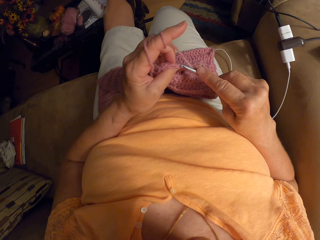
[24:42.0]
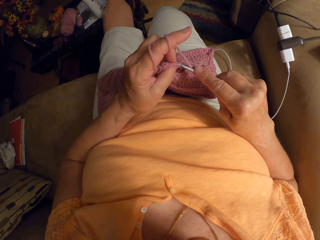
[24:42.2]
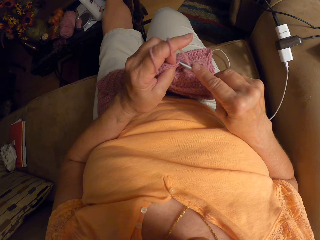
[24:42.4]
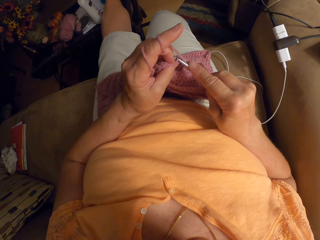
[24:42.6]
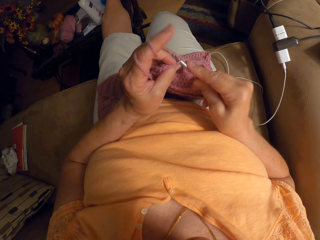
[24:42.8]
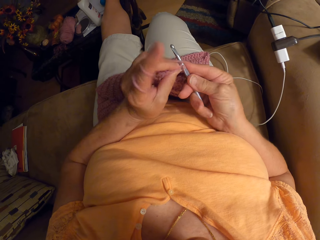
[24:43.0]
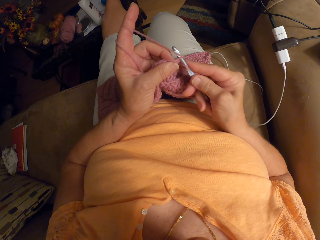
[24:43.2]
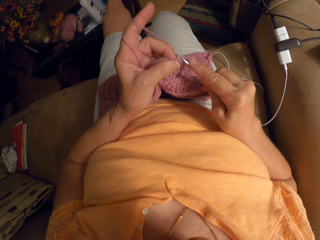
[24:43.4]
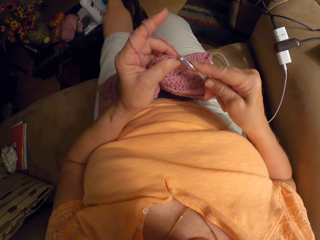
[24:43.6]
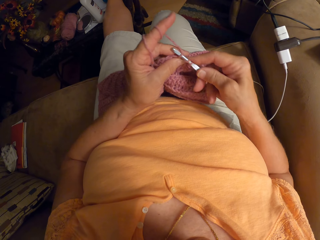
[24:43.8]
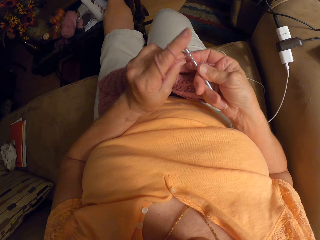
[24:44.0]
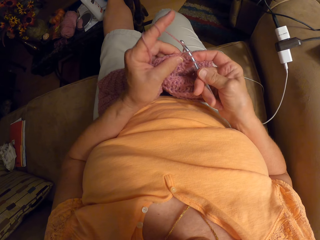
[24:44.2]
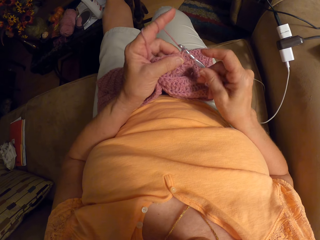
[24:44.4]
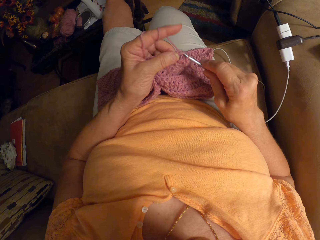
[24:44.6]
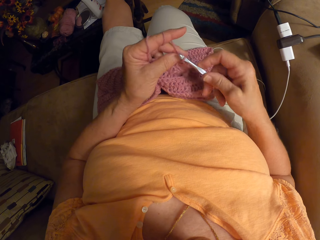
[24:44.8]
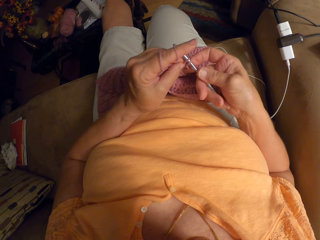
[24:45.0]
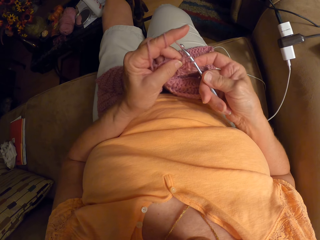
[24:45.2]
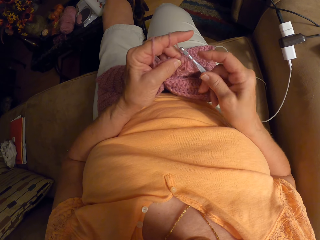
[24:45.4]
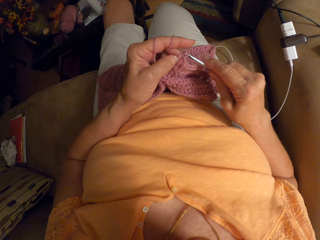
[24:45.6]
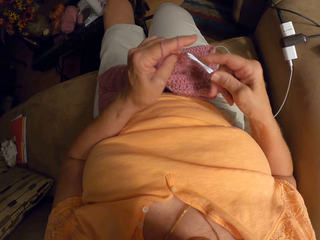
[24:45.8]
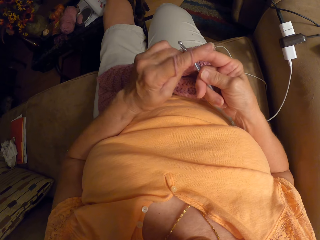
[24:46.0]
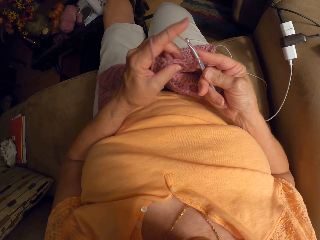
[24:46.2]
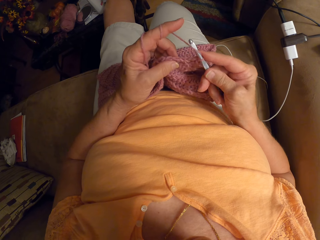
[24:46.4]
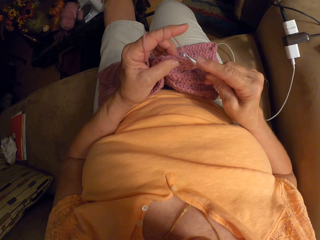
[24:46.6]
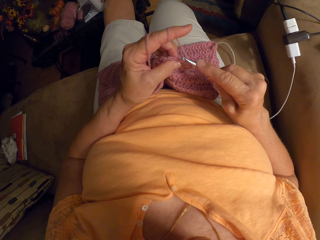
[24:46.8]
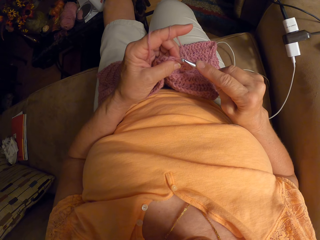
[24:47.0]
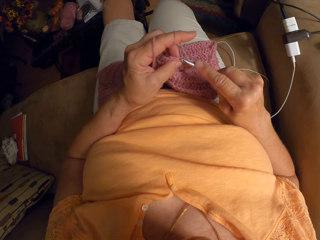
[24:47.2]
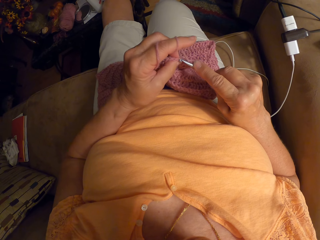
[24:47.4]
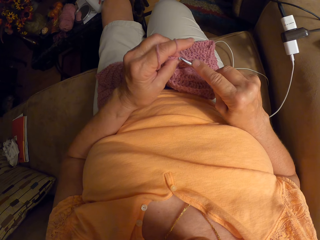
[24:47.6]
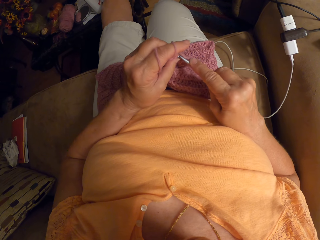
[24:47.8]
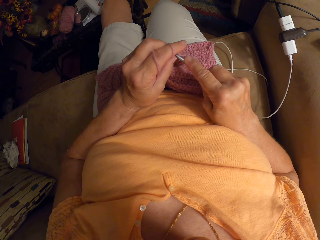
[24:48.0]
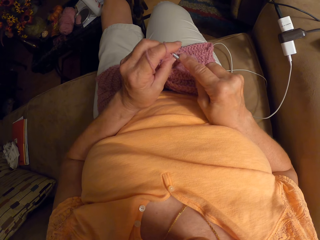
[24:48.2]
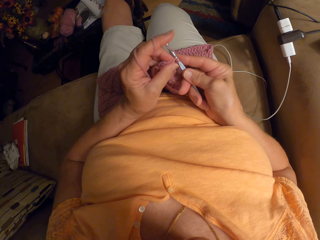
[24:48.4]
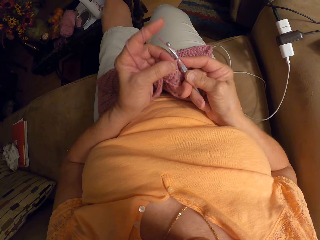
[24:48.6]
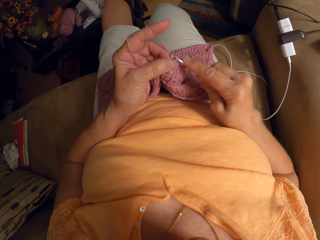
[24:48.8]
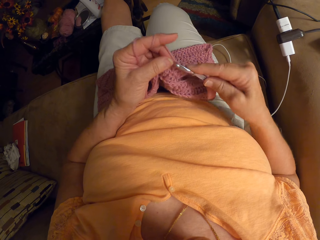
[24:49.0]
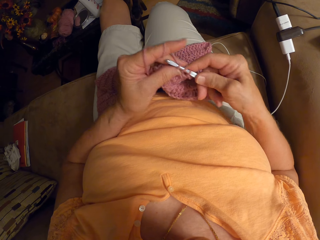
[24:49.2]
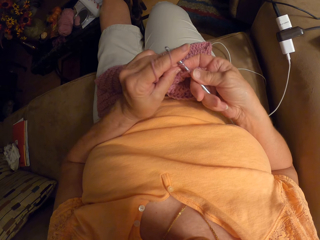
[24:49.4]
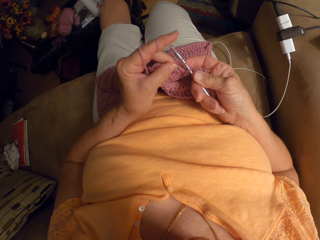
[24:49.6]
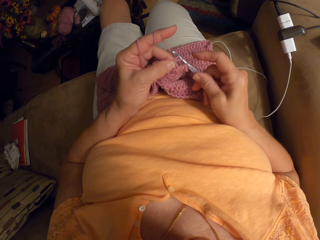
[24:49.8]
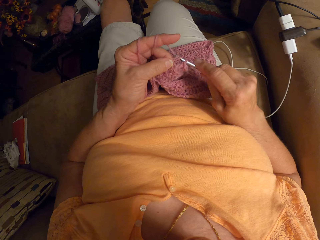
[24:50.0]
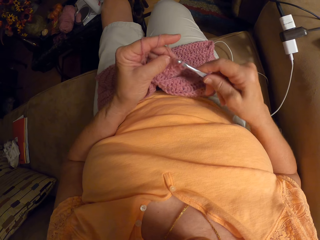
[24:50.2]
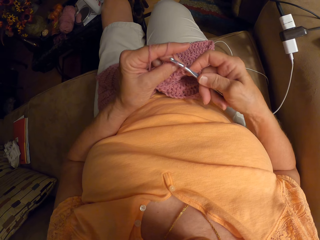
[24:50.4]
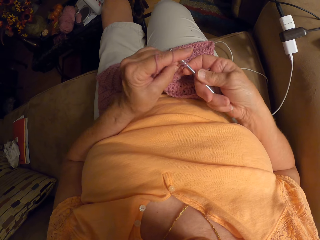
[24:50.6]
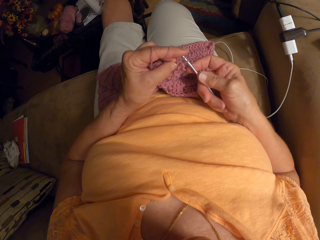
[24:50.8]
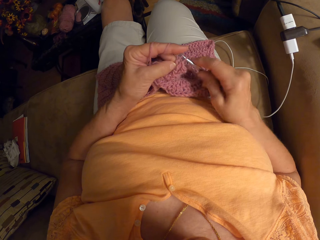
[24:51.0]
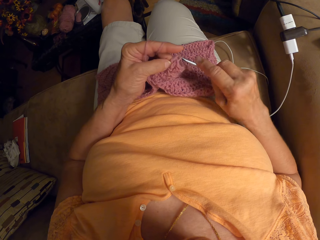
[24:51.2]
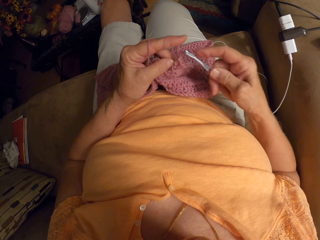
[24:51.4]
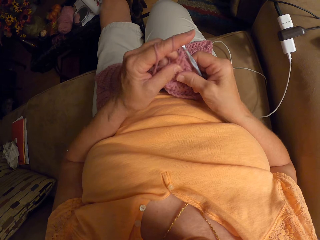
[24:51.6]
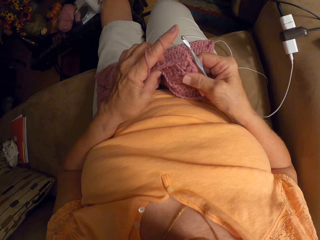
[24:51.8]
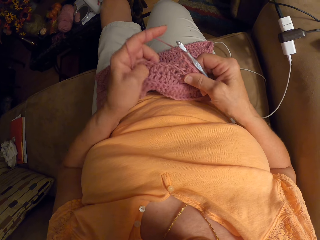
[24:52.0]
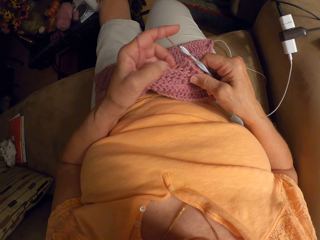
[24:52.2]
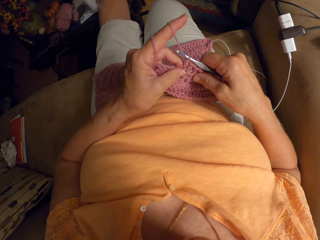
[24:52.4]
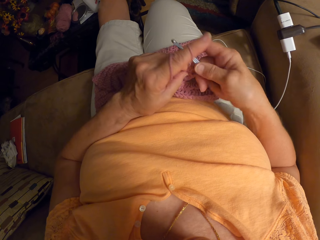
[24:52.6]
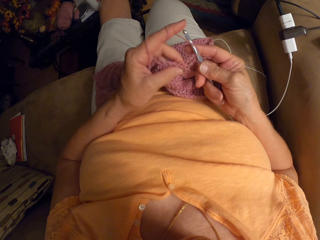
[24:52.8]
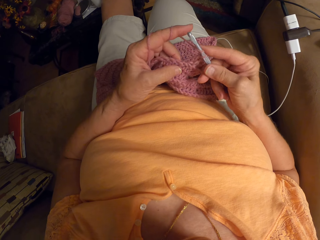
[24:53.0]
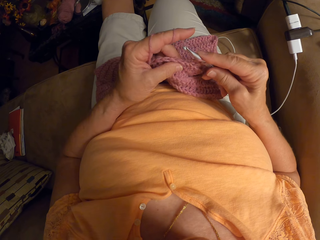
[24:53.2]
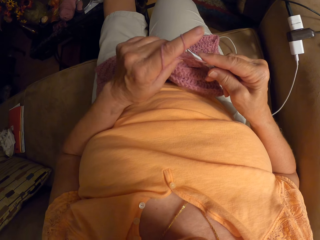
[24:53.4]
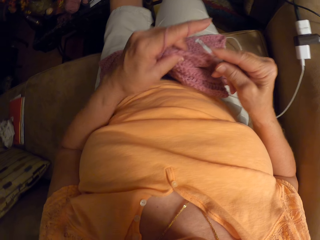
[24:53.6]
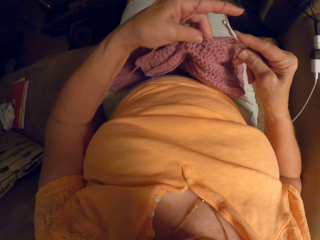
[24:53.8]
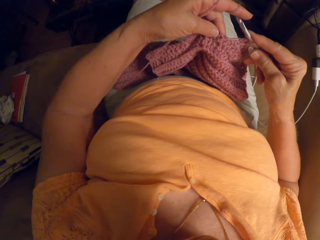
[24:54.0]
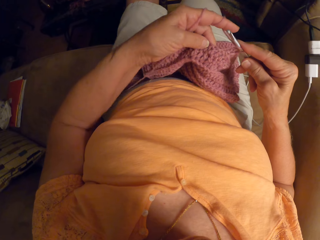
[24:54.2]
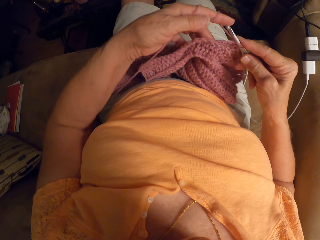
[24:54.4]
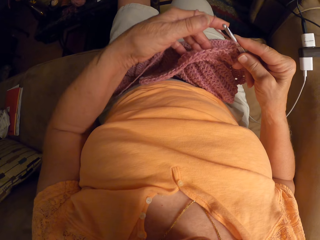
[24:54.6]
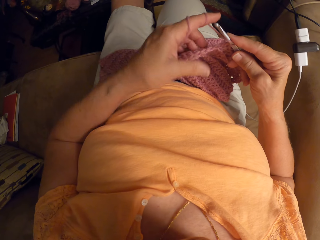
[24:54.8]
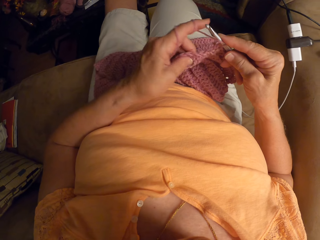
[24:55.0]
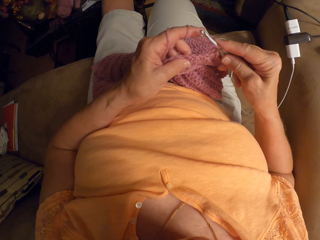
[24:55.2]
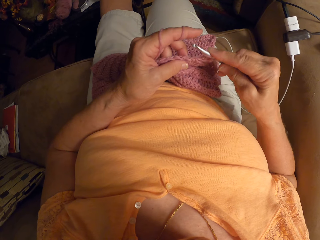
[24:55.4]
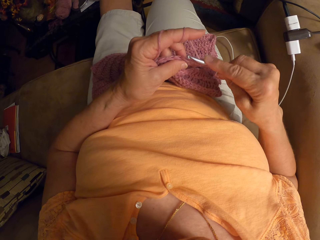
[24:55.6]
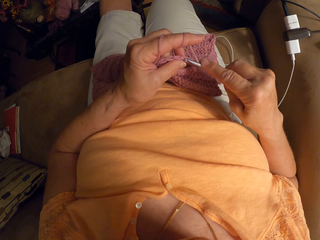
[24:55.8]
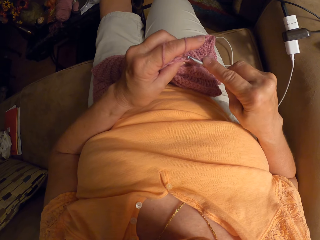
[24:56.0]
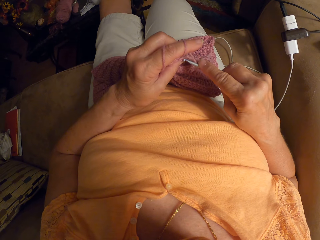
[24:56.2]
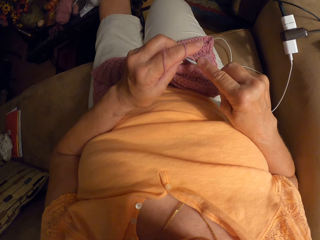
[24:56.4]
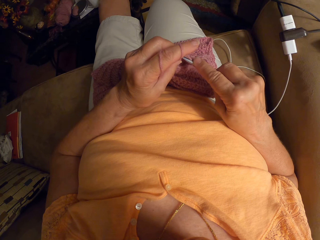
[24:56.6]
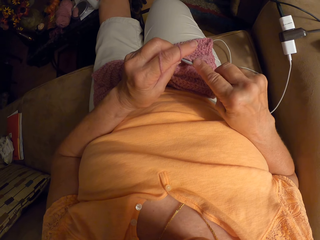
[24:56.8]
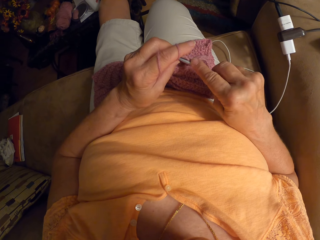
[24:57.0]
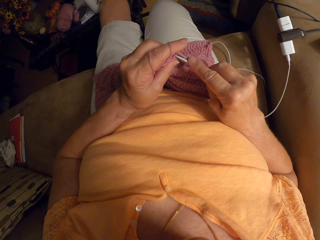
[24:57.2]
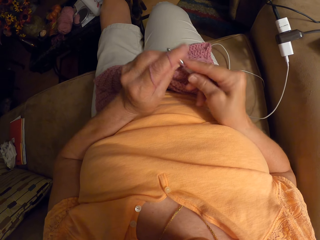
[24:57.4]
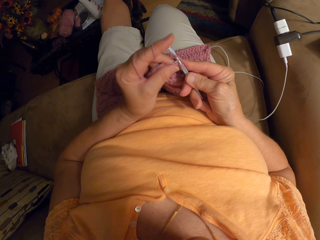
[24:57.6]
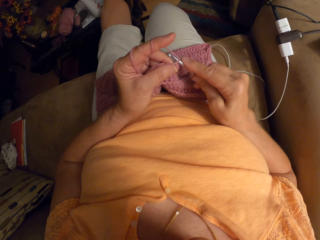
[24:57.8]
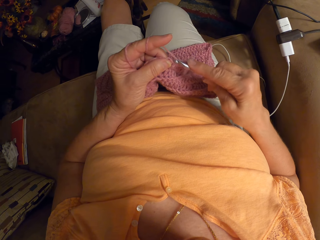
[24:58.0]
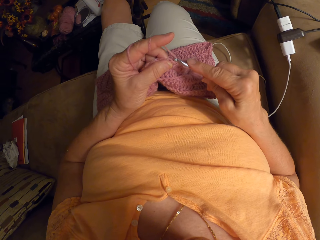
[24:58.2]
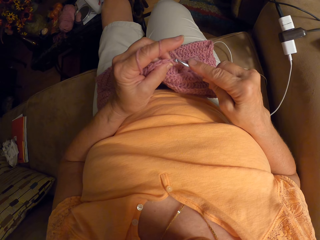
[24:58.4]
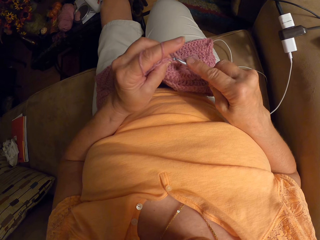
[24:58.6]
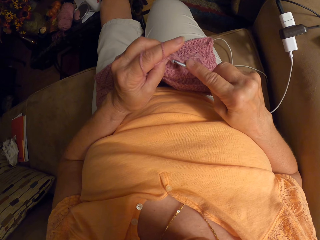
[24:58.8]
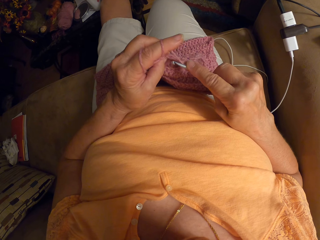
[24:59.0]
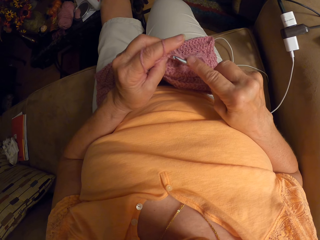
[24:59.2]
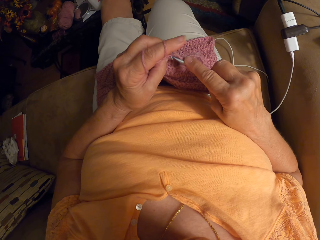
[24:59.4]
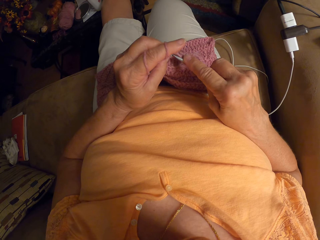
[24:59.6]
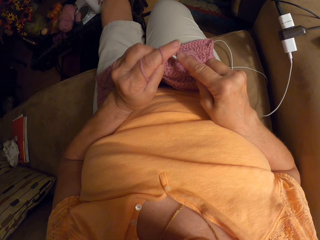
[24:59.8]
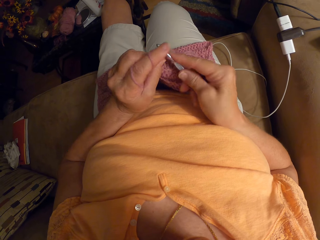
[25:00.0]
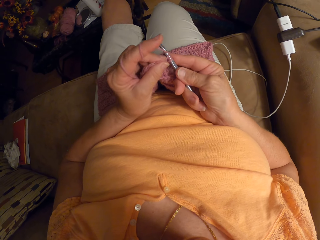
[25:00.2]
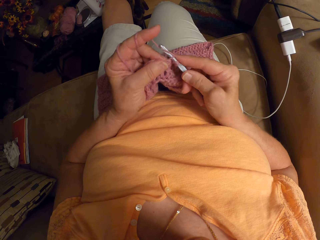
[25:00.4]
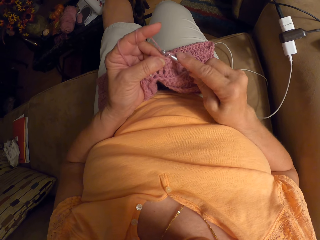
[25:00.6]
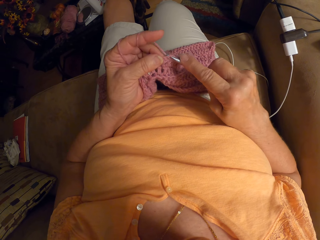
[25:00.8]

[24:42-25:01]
The camera wearer stretches the fabric. They continue weaving.

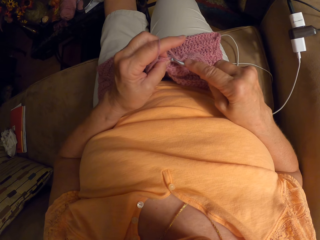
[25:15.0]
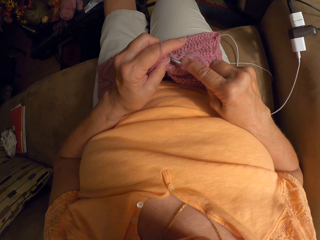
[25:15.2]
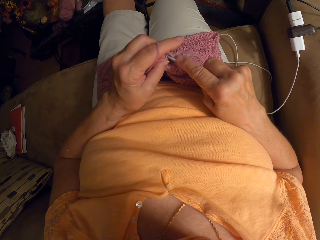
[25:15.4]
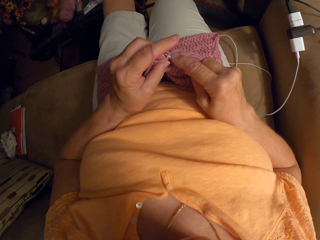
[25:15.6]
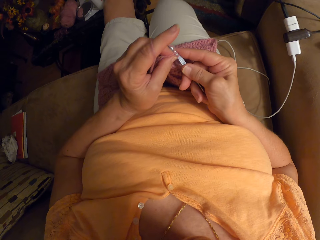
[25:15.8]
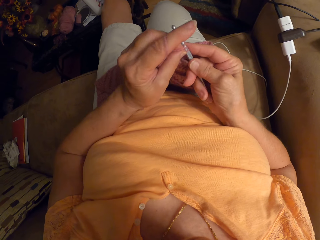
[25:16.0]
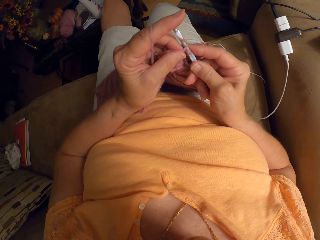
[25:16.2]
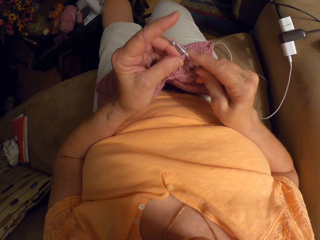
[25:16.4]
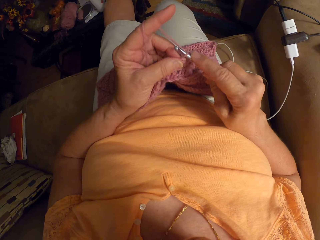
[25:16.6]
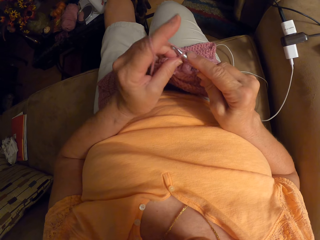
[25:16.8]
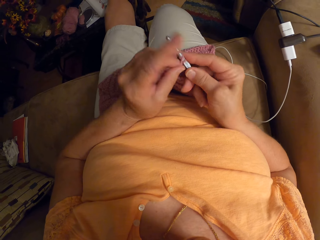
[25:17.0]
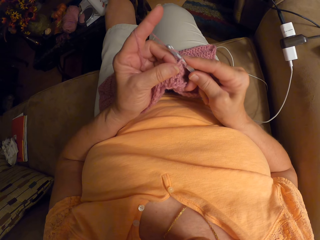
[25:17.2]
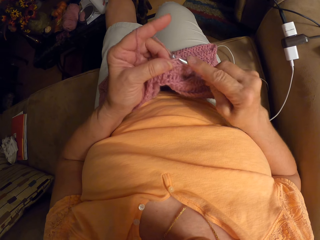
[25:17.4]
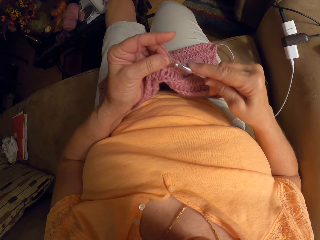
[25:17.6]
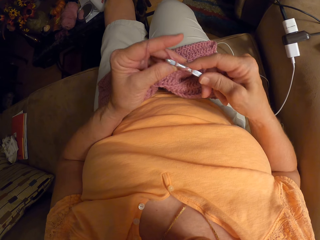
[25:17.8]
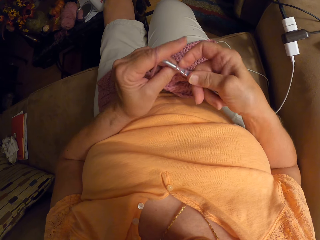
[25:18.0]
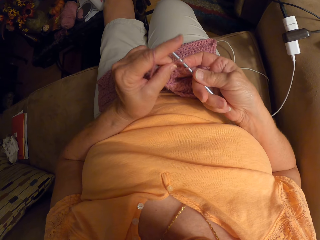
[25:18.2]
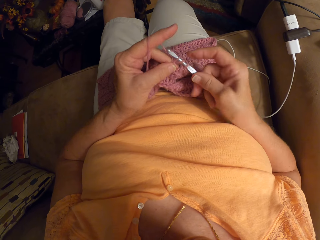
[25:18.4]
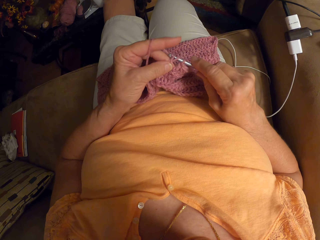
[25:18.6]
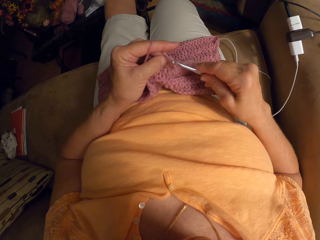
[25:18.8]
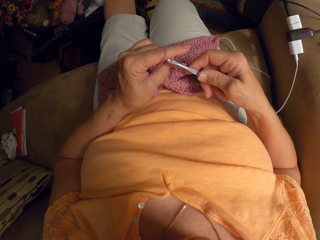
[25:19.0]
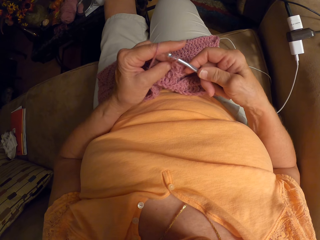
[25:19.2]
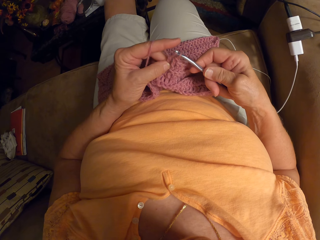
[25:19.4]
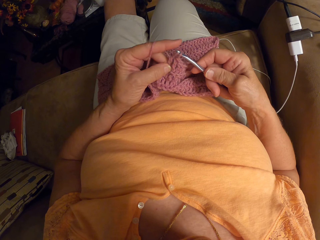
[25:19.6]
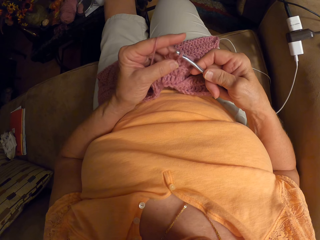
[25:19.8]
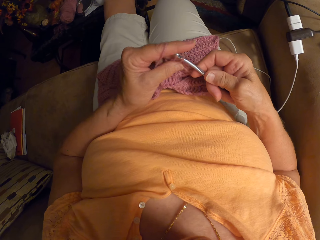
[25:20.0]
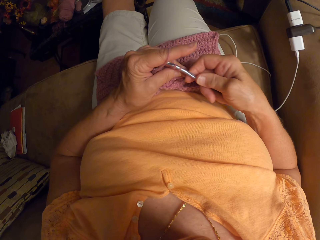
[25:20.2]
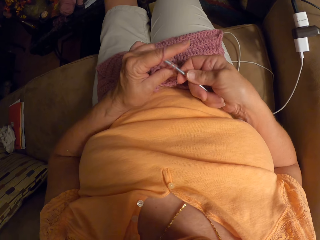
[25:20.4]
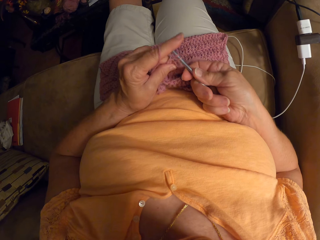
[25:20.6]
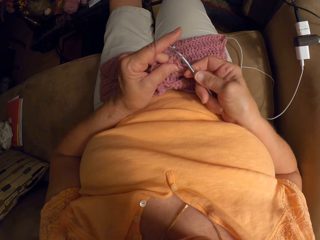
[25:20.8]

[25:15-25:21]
The camera wearer lifts the fabric. They continue weaving.
